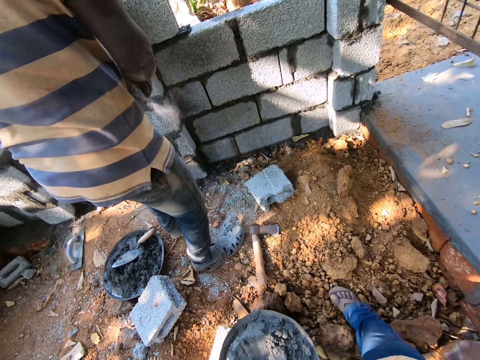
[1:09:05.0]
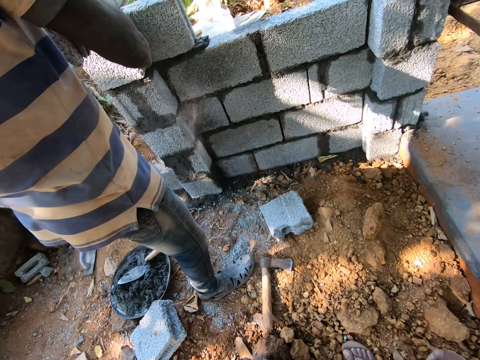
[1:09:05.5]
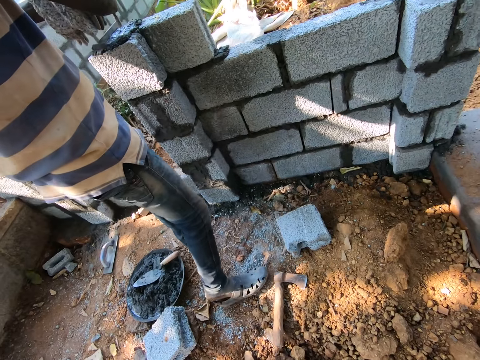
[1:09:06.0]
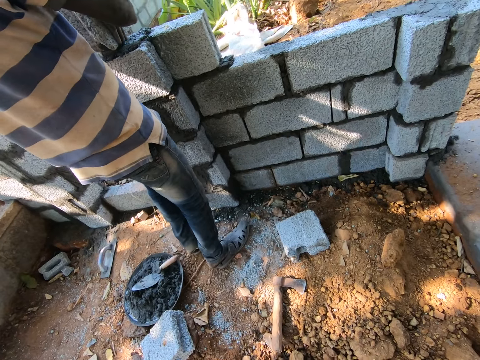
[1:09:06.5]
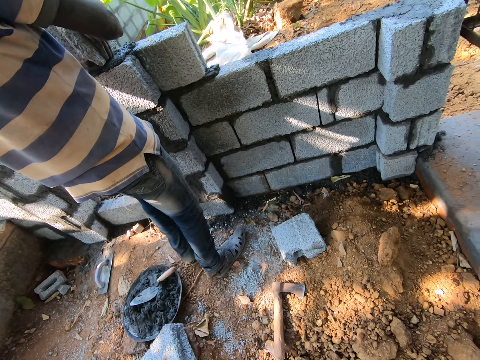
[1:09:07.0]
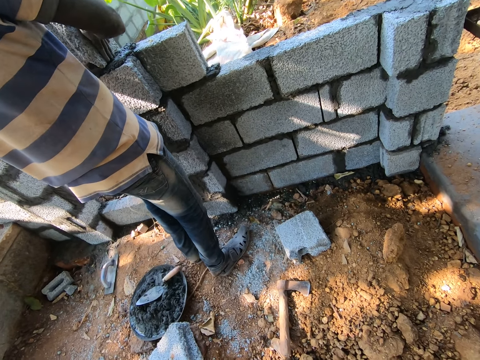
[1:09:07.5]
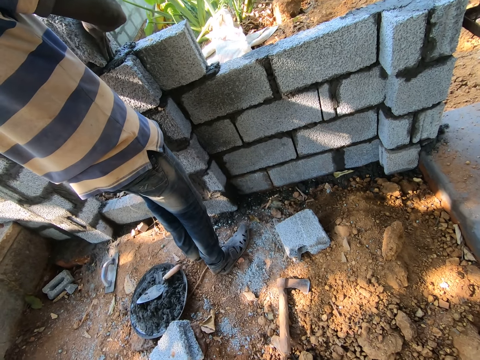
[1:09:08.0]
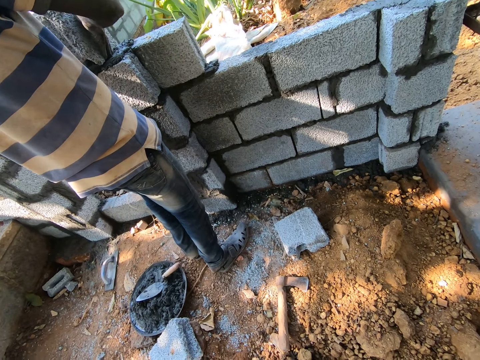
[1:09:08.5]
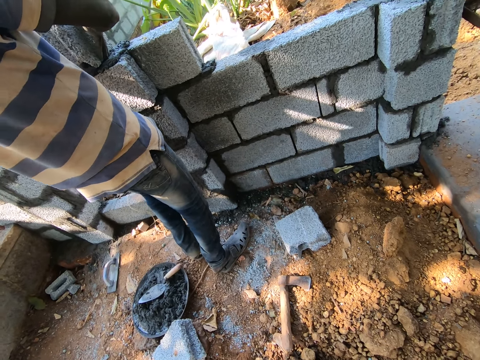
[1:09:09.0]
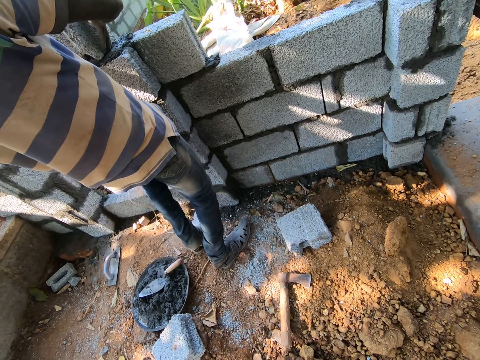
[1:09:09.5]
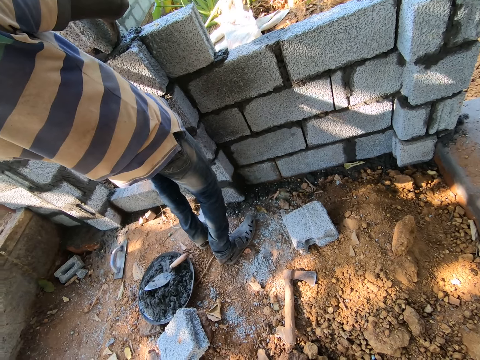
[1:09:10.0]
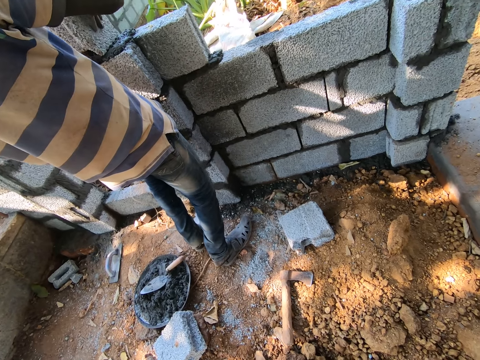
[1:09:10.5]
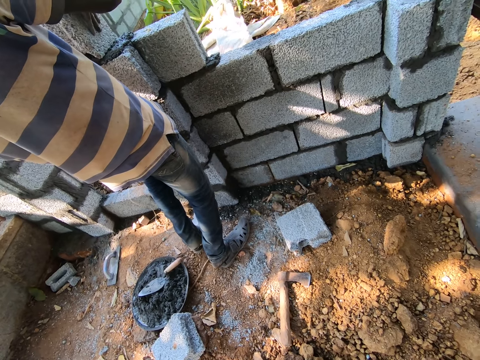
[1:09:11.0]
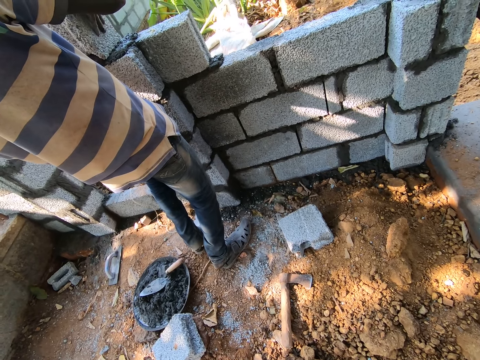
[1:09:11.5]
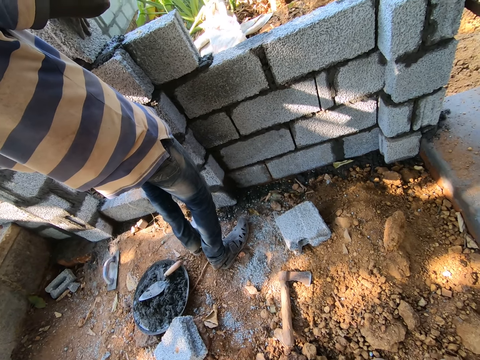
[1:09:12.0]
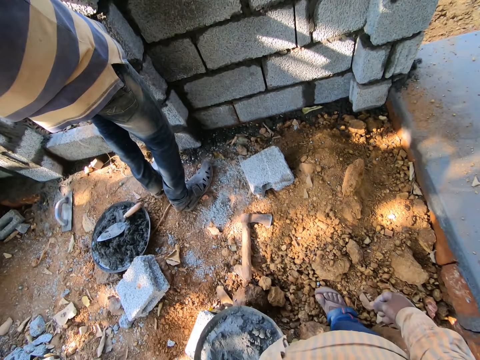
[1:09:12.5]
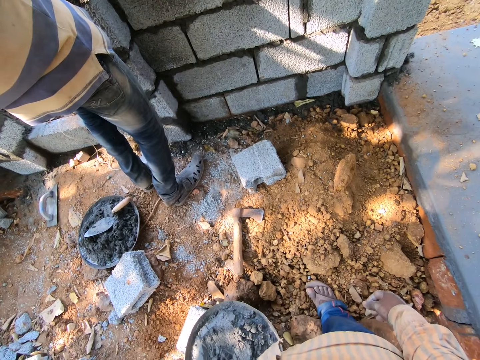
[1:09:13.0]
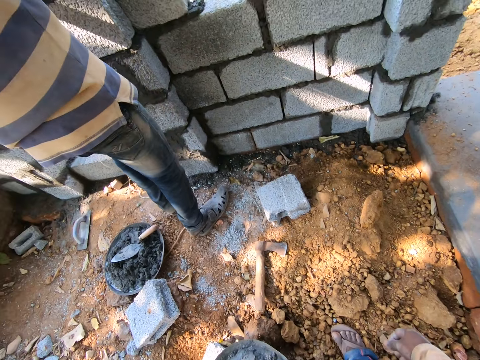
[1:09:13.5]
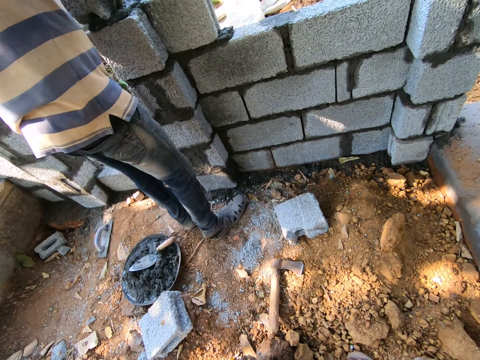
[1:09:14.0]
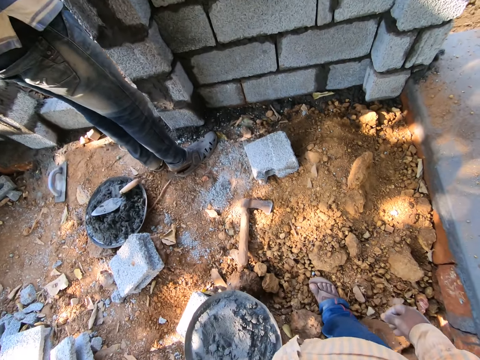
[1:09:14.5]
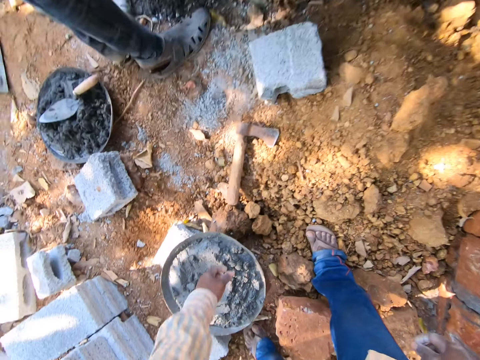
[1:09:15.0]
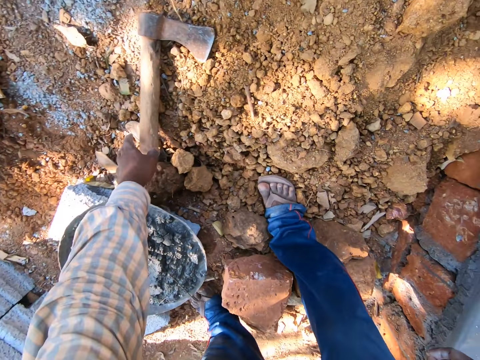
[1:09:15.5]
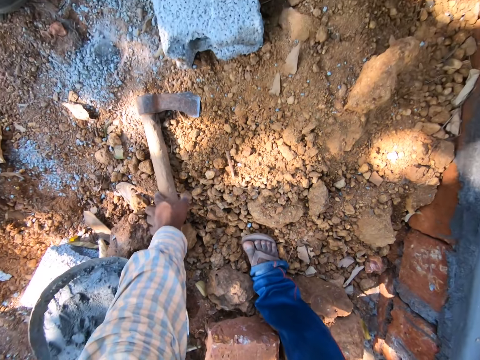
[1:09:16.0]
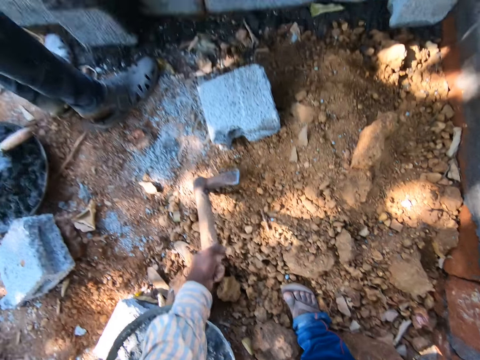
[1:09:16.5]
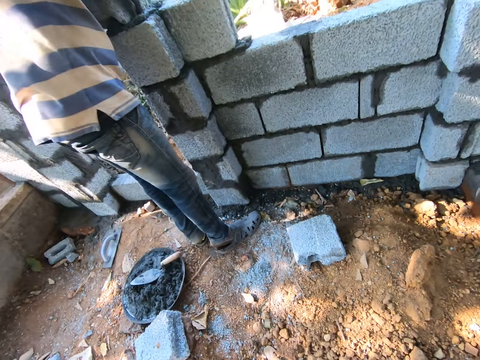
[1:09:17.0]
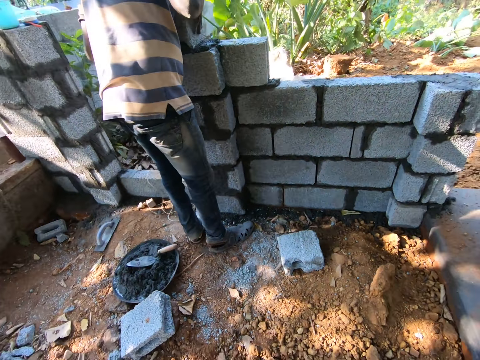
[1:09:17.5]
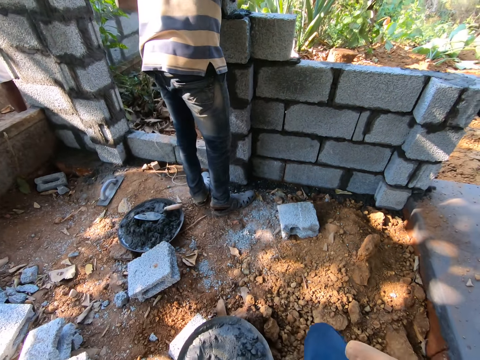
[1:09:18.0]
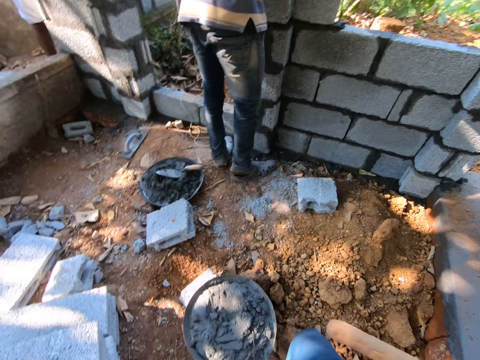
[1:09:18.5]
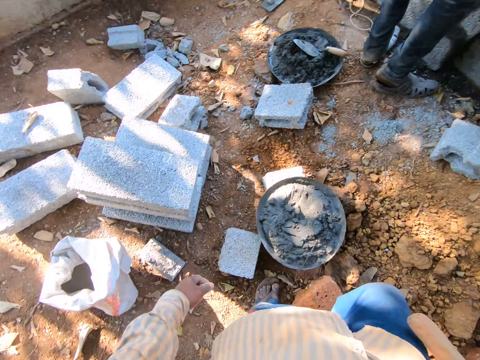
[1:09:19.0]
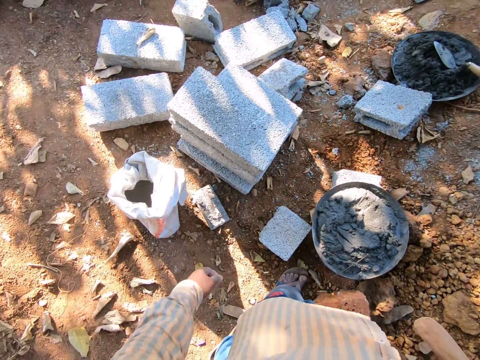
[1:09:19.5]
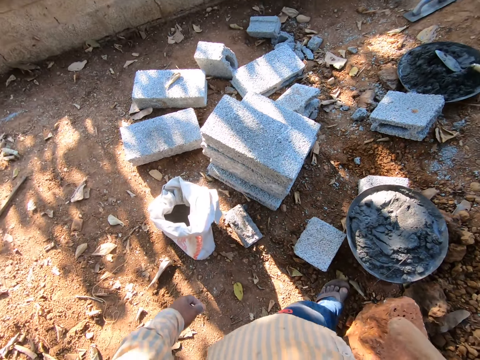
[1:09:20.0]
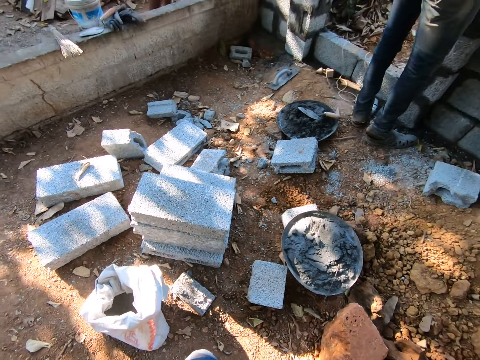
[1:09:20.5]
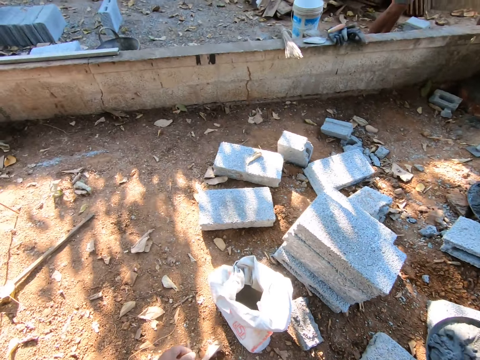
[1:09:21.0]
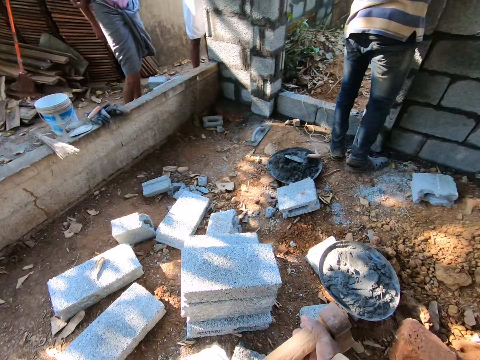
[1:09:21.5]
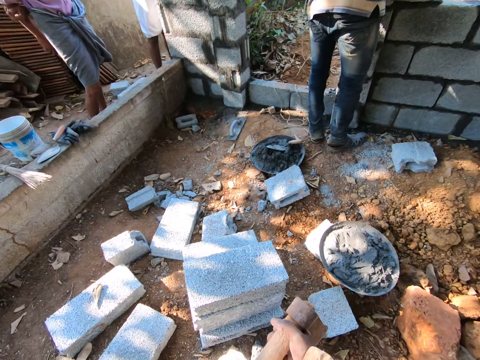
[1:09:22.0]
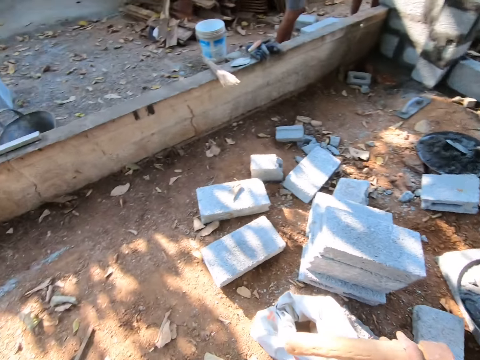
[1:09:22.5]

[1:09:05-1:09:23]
The man places the block on a wall with both hands. The camera wearer picks the axe from the ground with his left hand. He passes the axe in his left hand to his right hand. He walks.

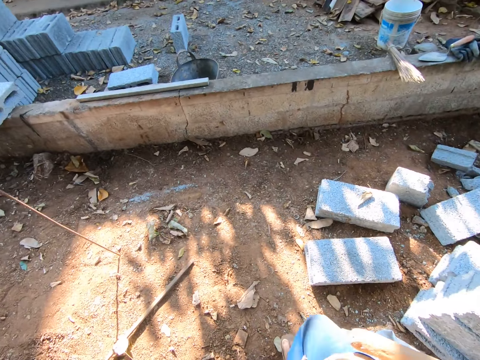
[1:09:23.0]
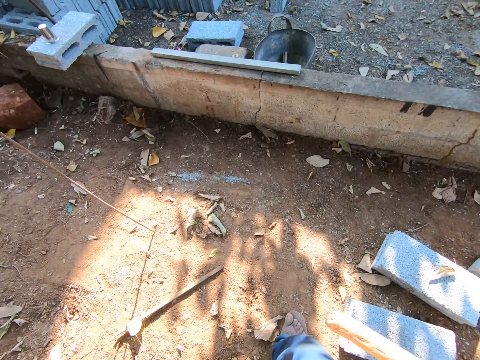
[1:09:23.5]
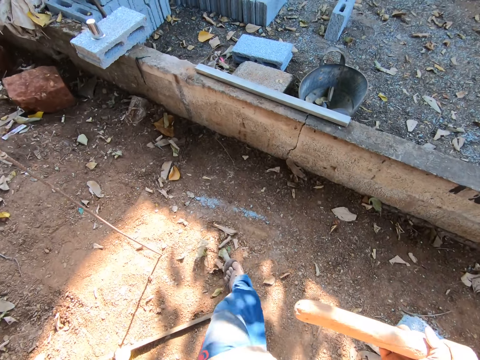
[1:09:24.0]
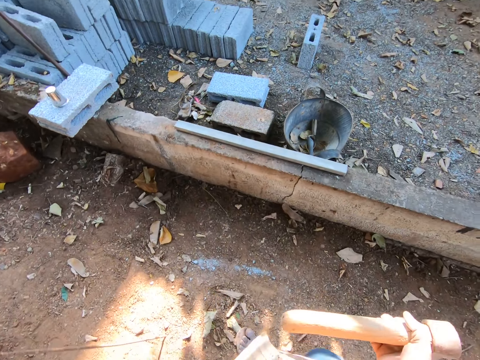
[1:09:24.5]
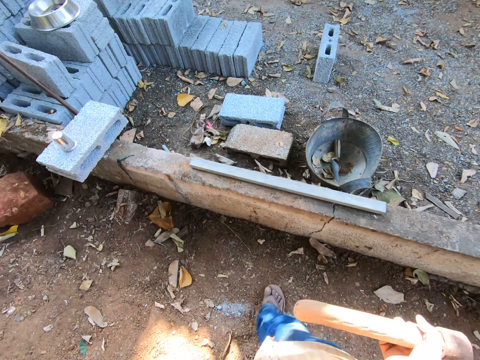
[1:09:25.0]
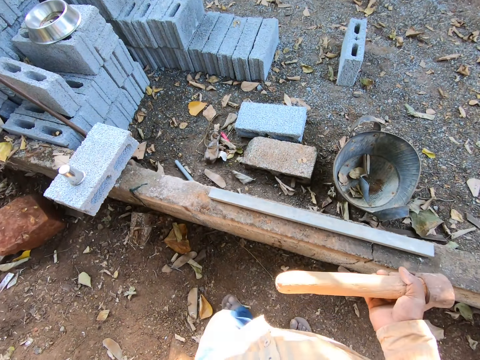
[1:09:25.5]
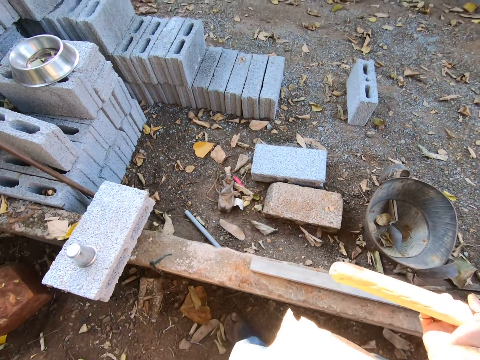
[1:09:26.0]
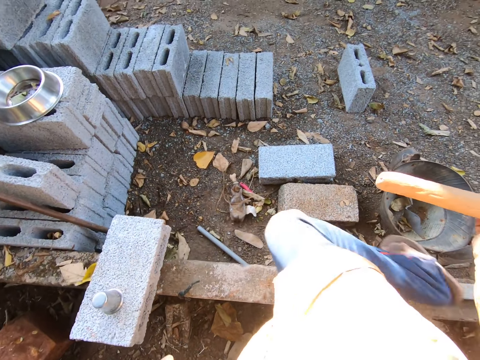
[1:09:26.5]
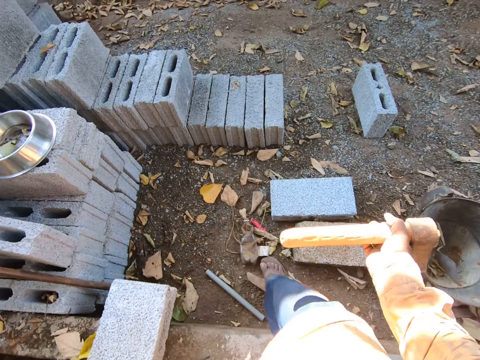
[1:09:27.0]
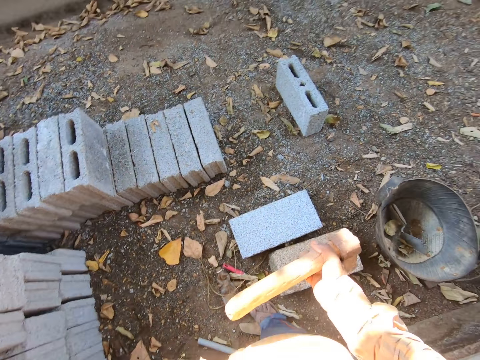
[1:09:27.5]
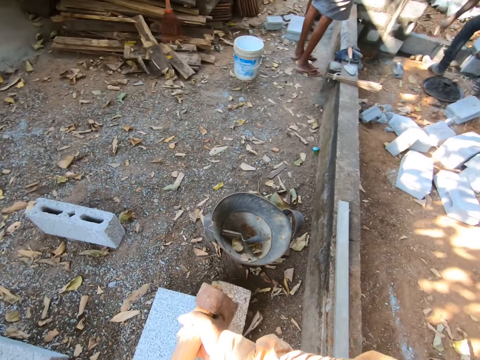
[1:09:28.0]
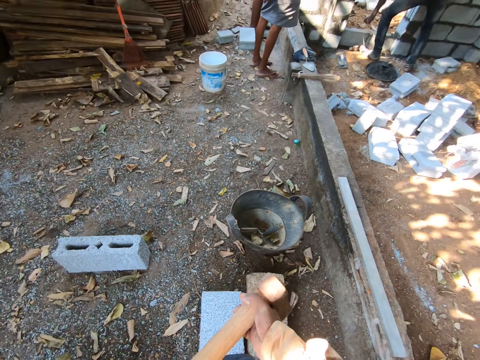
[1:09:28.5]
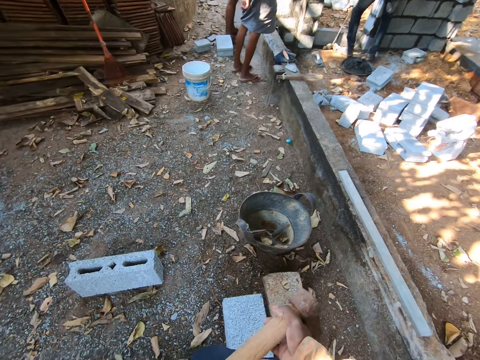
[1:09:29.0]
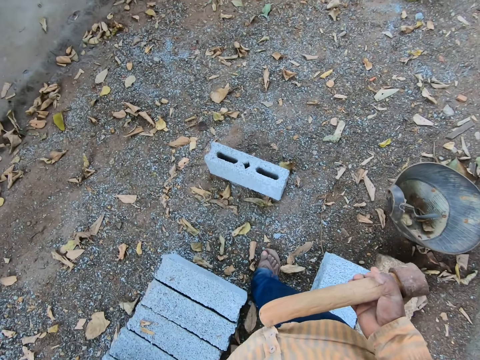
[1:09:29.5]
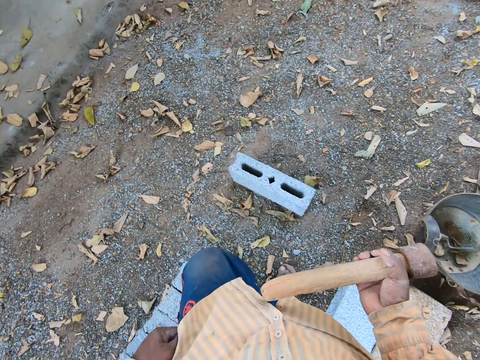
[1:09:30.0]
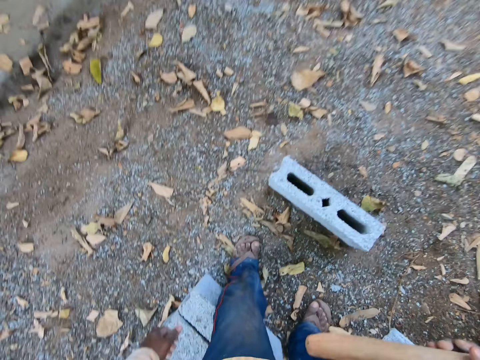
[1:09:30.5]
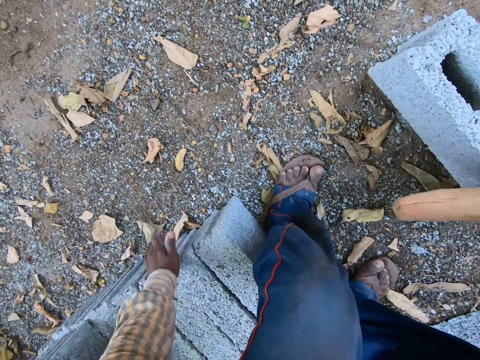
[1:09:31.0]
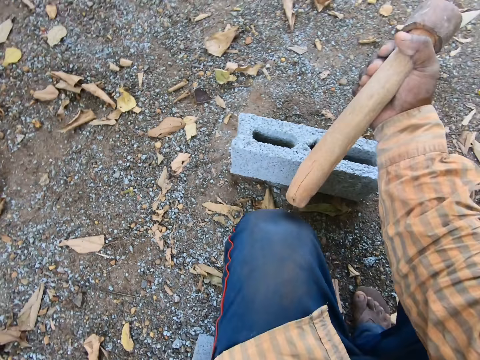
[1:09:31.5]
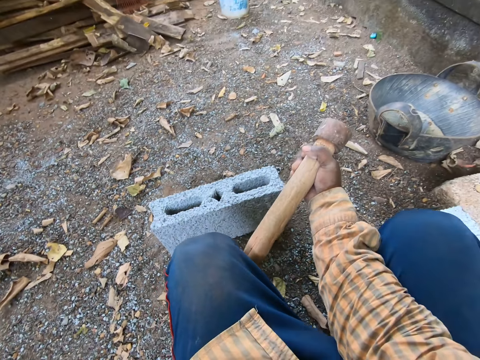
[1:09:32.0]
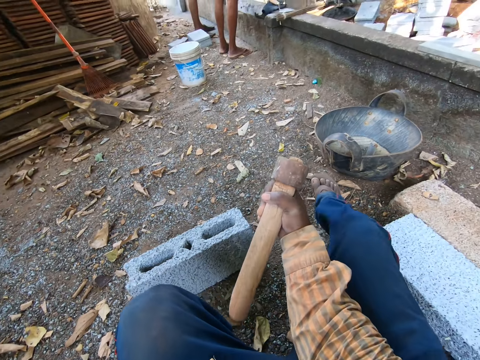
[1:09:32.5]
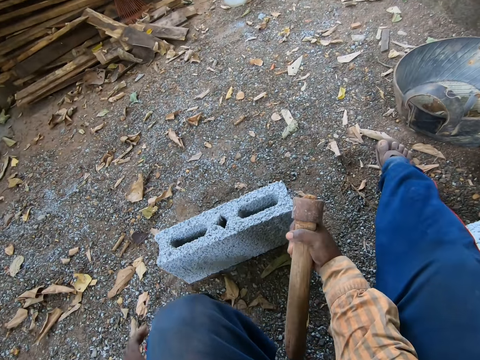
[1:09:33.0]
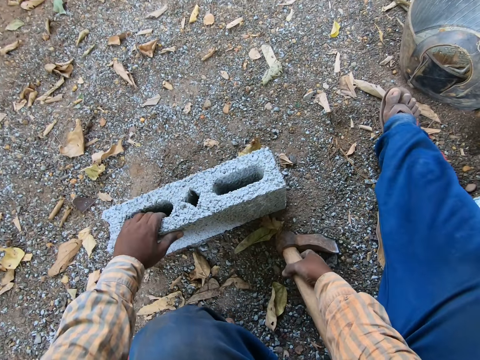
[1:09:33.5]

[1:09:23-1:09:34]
The camera wearer talks. He sits on some blocks on the ground. He holds the block on the ground with his left hand and drops the axe in his right hand on the ground.
